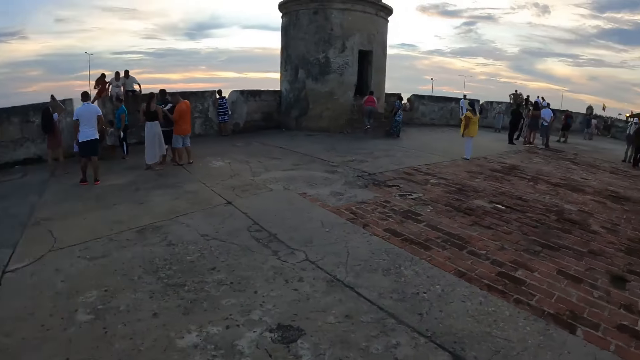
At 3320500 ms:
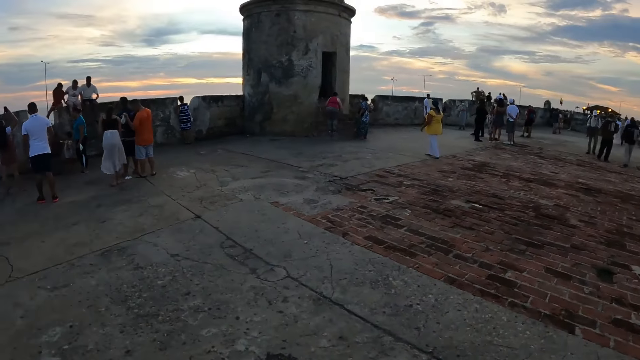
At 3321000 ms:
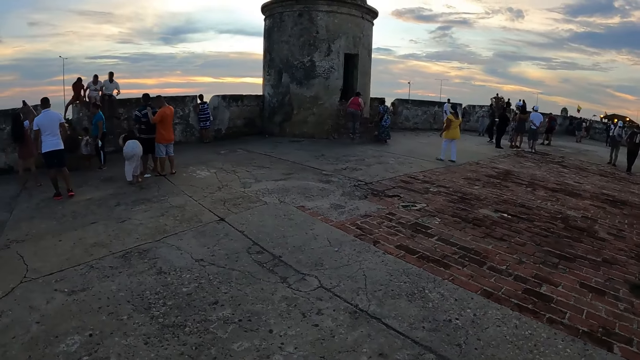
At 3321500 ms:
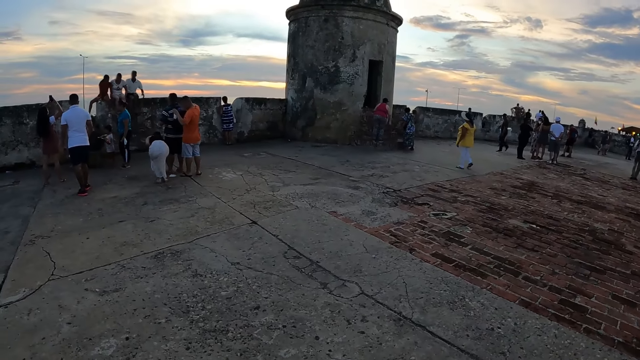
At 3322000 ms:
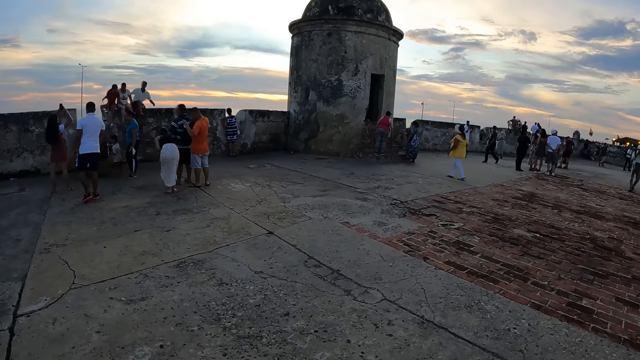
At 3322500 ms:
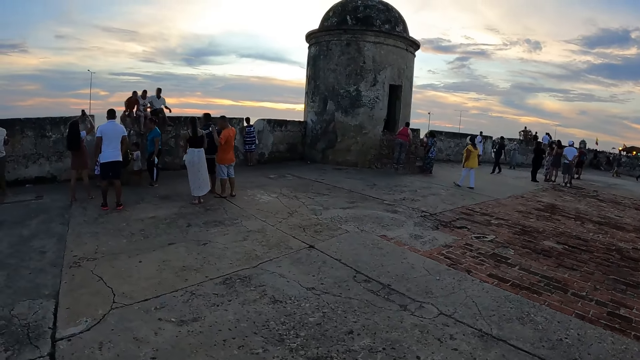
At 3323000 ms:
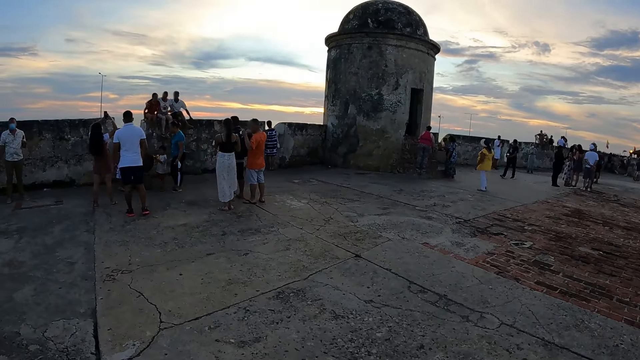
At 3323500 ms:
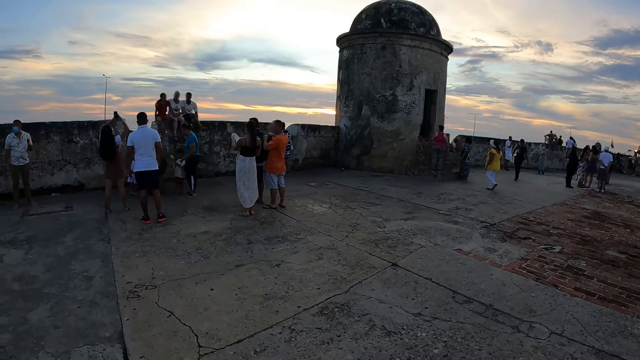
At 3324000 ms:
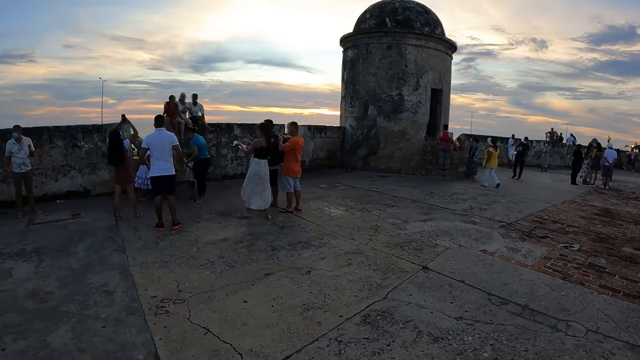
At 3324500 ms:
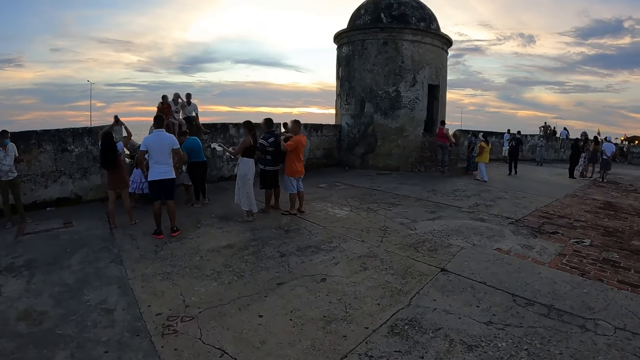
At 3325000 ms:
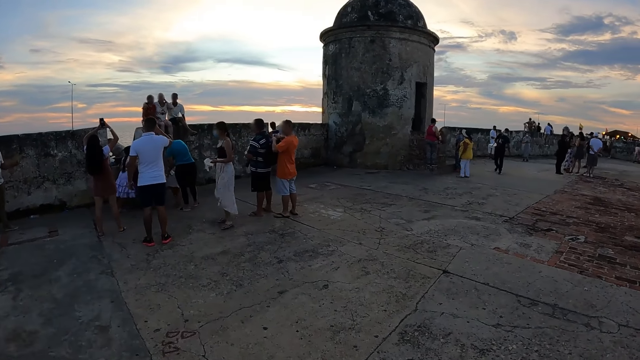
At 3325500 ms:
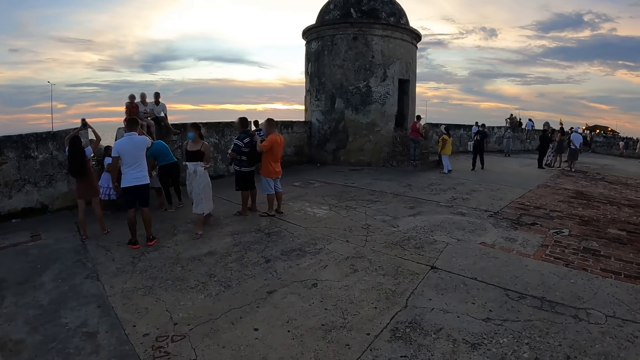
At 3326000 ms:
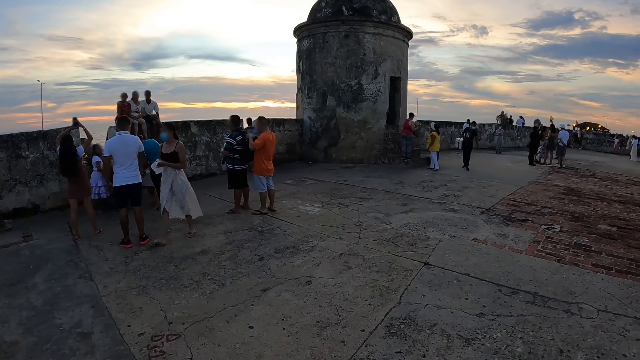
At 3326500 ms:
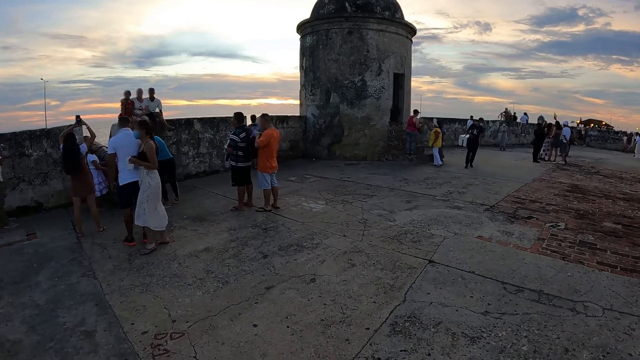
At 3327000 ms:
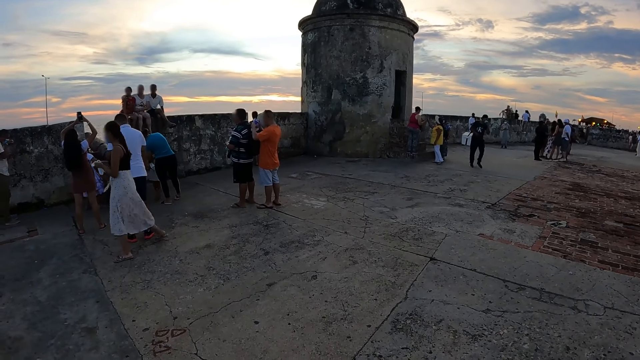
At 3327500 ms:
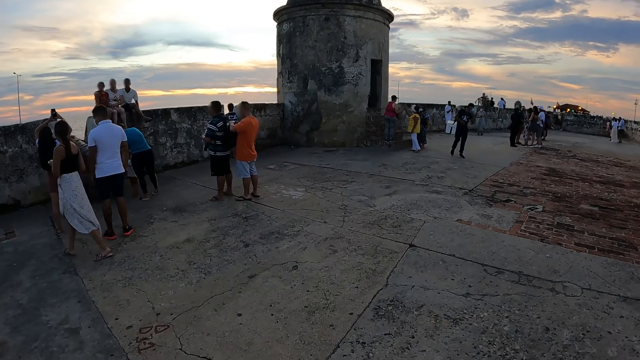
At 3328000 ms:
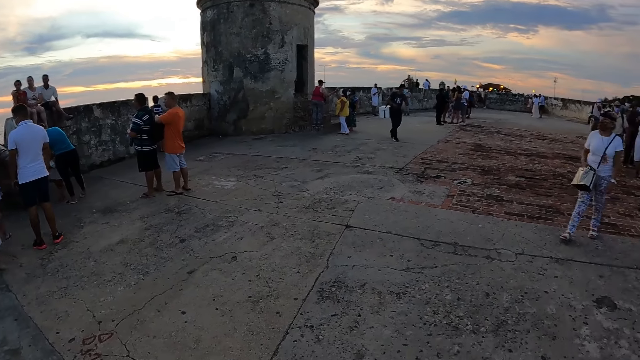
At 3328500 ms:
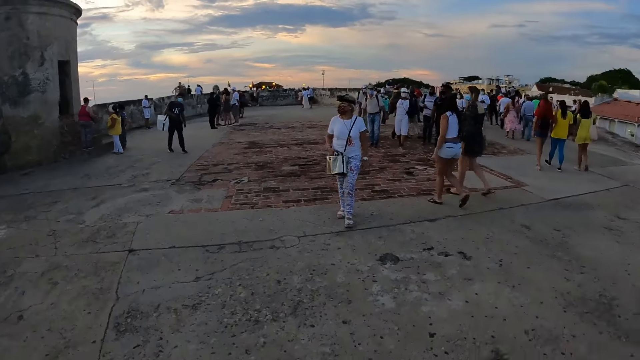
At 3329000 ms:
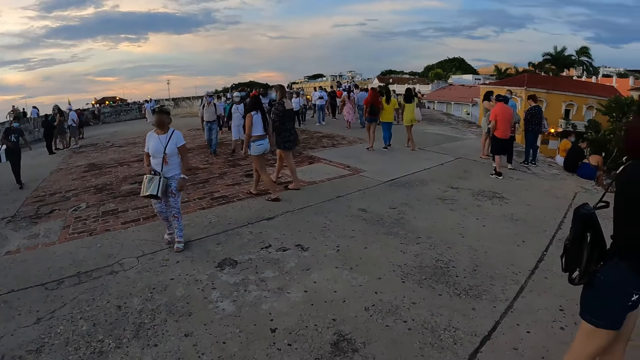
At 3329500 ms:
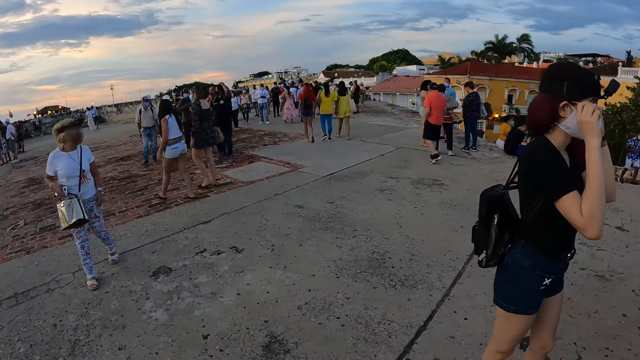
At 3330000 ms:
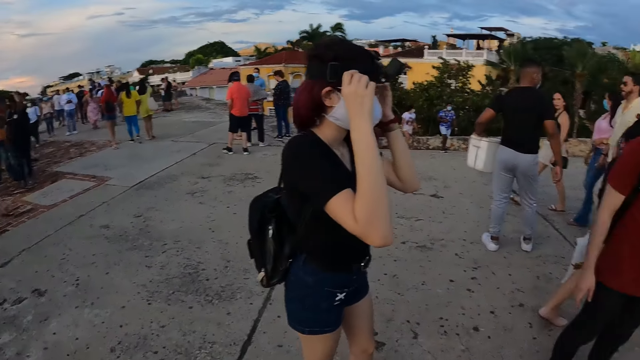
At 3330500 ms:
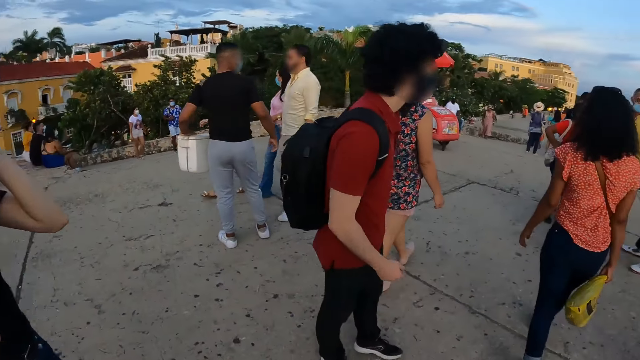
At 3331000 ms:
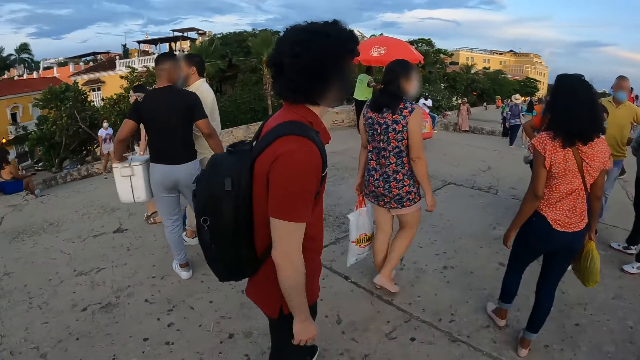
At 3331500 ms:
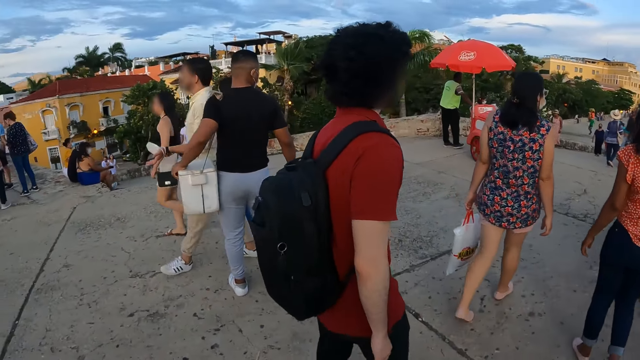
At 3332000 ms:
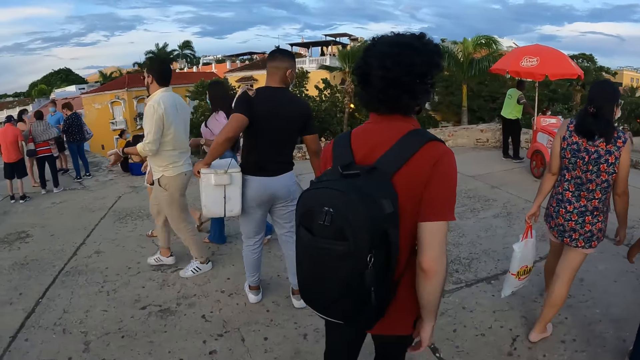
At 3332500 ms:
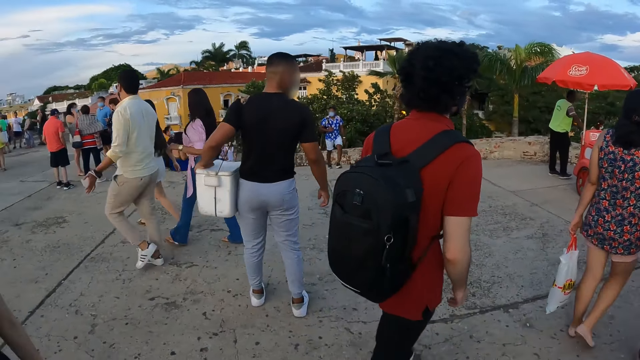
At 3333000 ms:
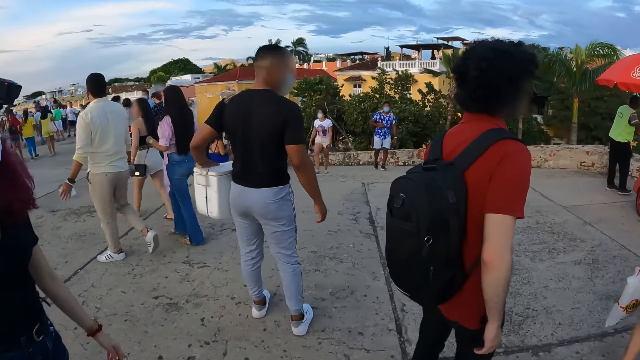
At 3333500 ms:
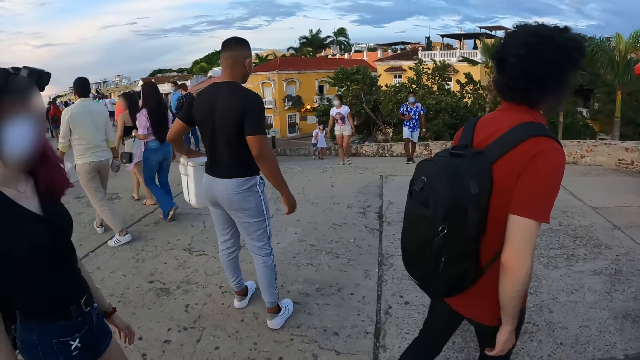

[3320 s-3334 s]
The camera wearer looks around. They turn around. The woman adjusts her eye glasses with her hands. The camera wearer walks on the walkway with the man and the woman.

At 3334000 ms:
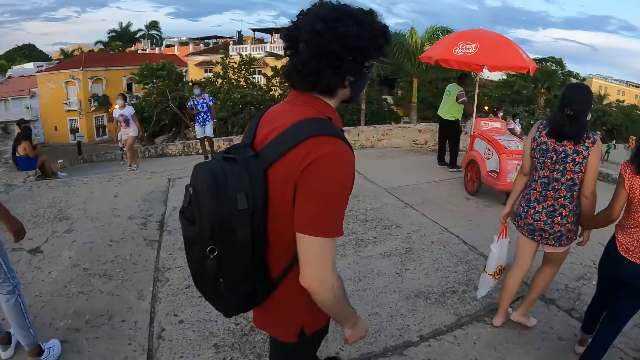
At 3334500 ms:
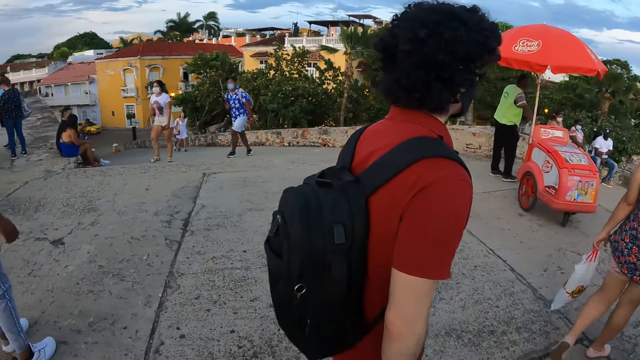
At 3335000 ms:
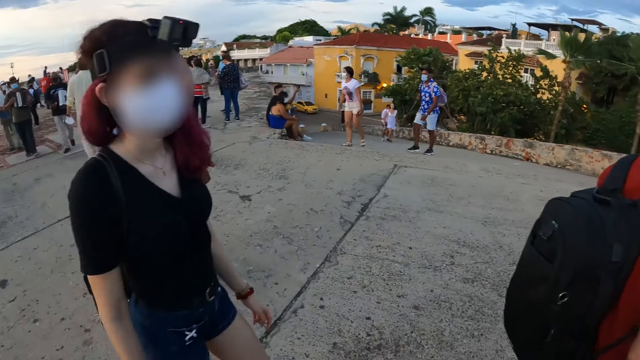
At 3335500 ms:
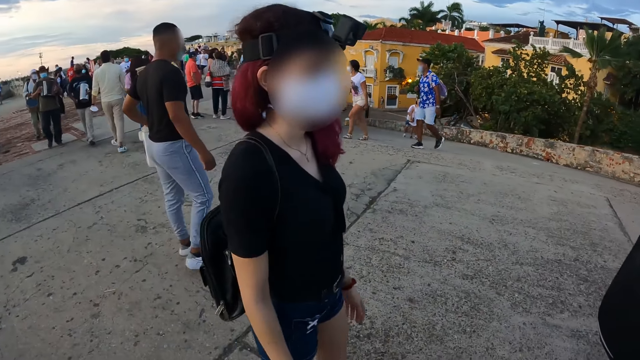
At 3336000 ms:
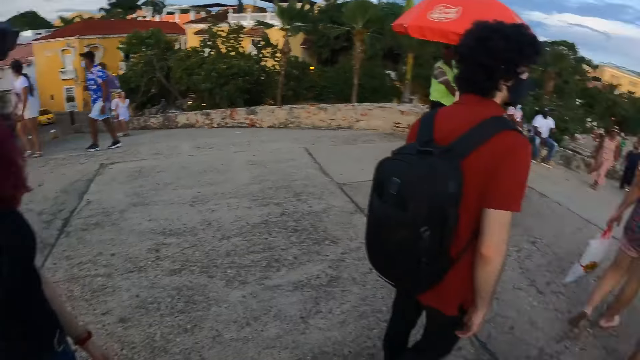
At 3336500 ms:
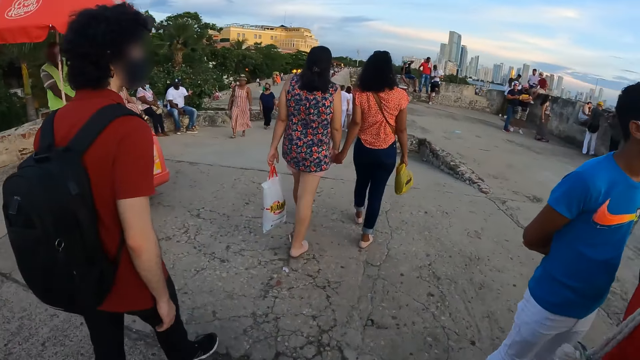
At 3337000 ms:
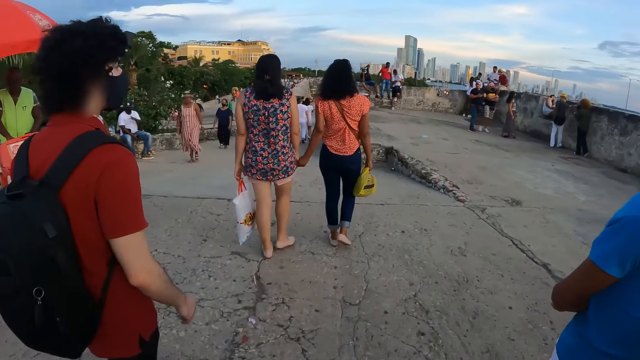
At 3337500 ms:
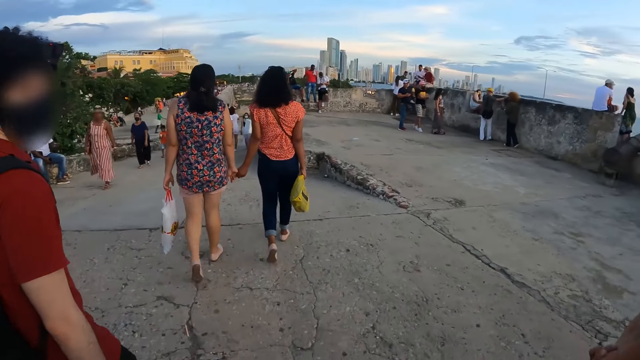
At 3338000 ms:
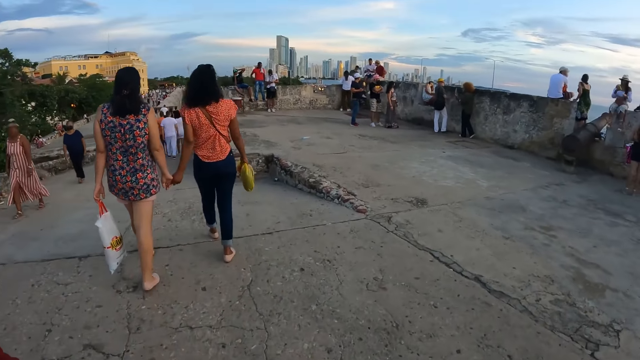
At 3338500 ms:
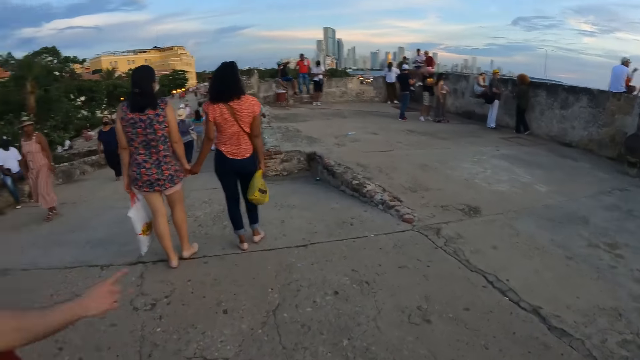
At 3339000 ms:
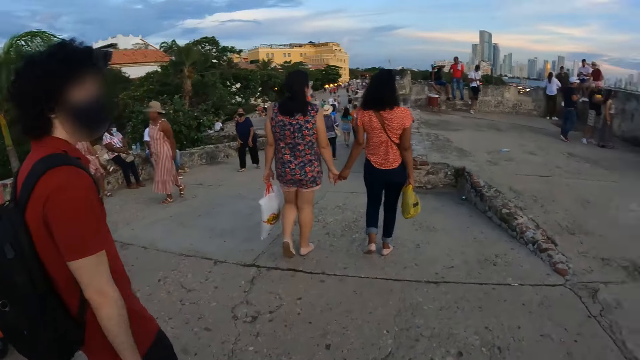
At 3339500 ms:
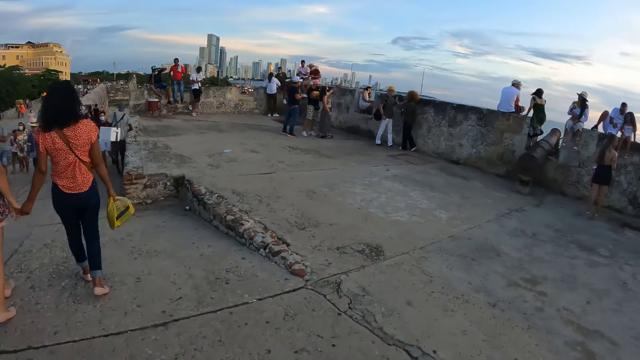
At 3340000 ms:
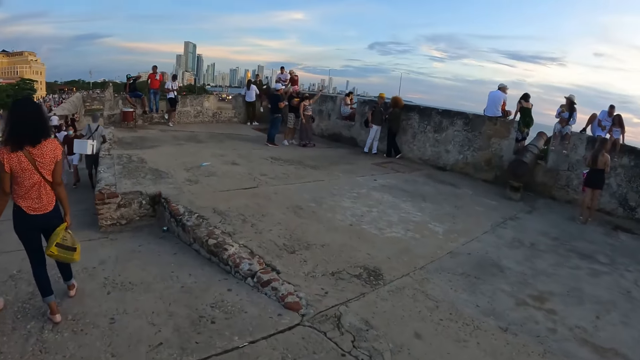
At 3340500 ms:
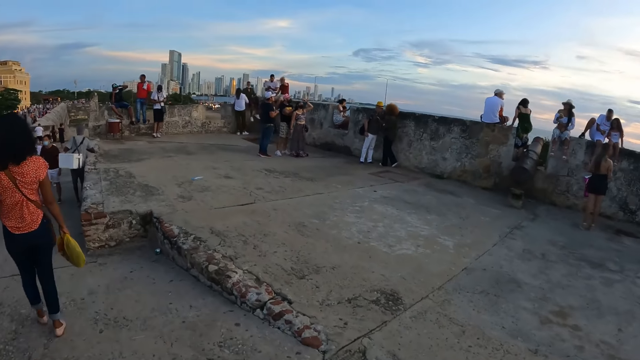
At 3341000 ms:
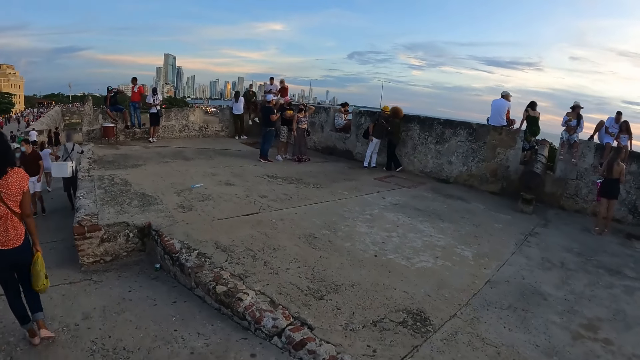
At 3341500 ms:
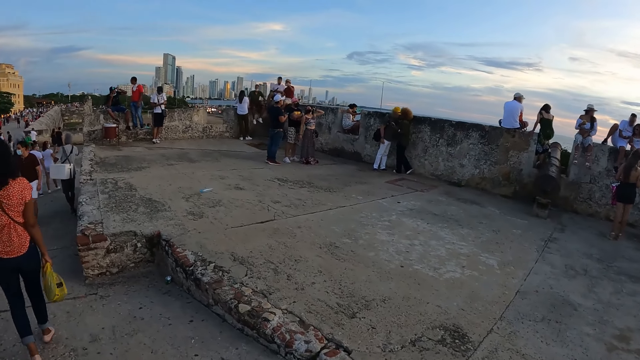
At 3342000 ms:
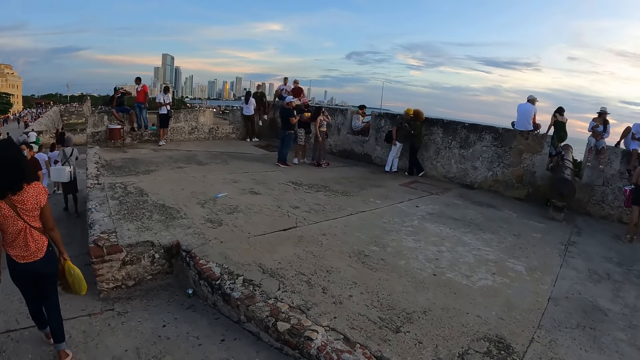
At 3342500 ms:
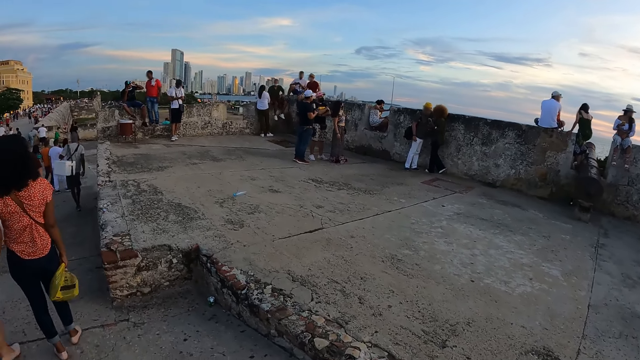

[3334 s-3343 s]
The camera wearer interacts with the man.
